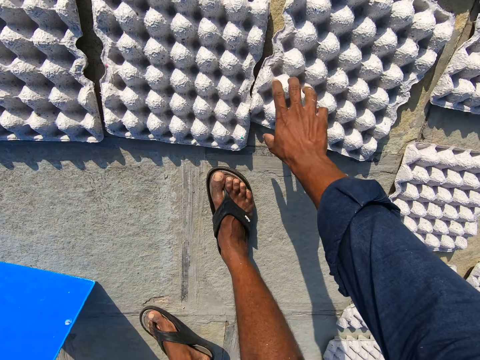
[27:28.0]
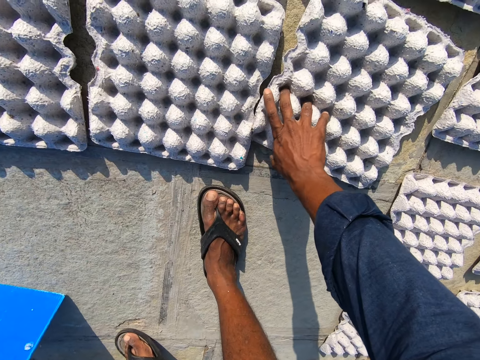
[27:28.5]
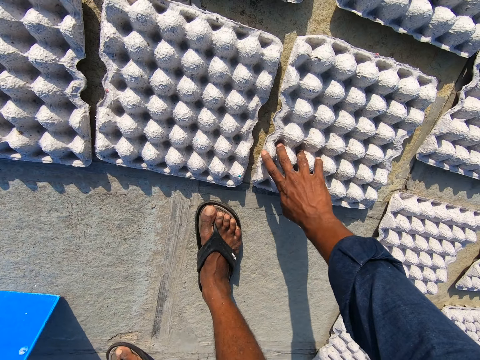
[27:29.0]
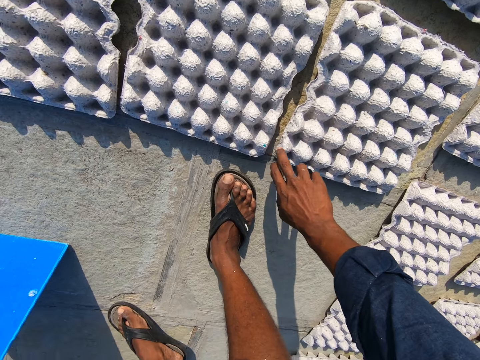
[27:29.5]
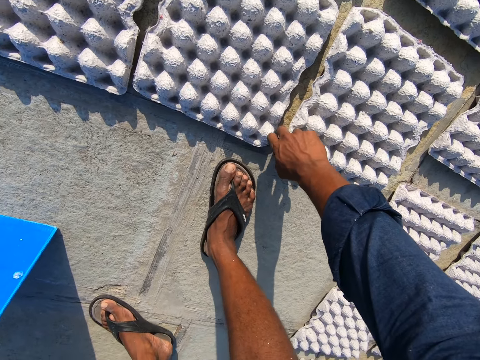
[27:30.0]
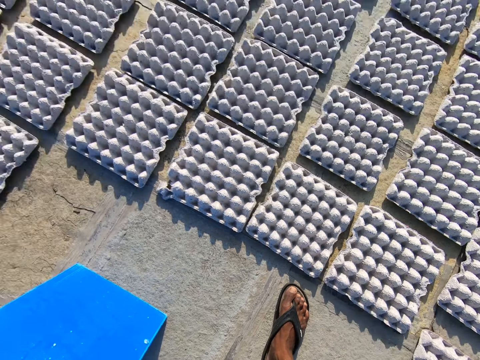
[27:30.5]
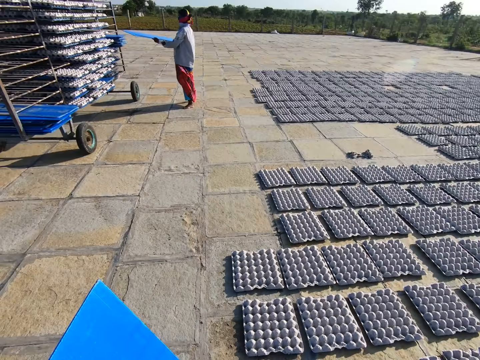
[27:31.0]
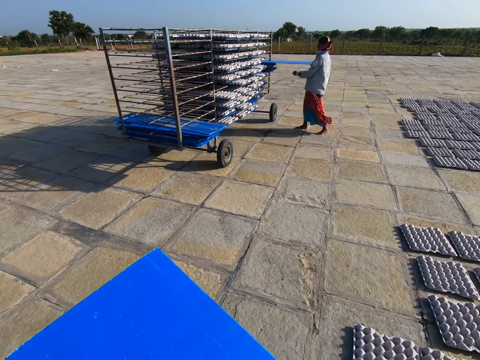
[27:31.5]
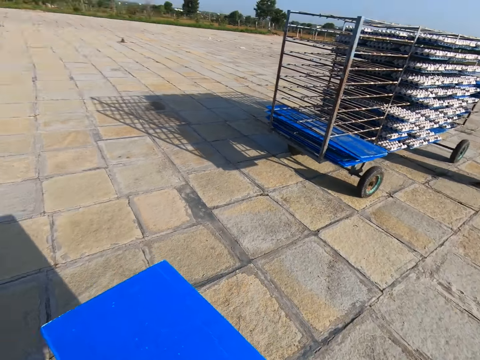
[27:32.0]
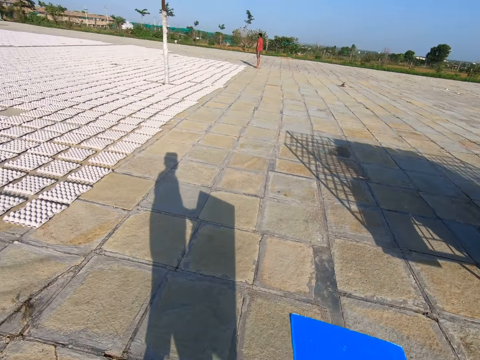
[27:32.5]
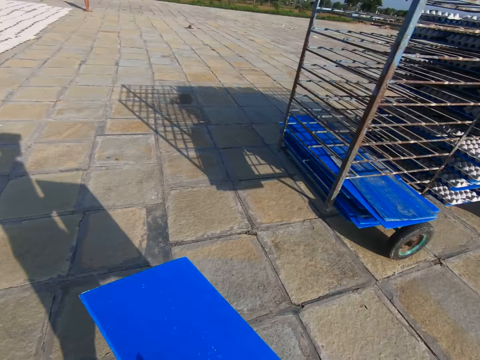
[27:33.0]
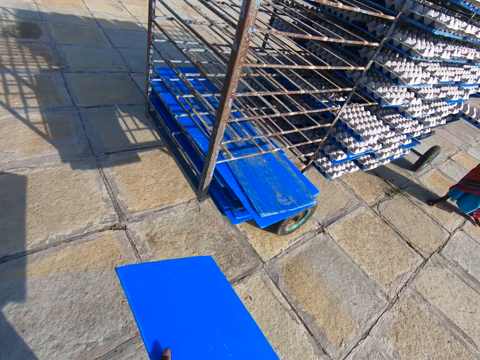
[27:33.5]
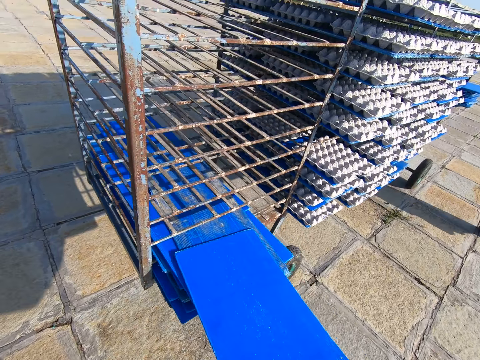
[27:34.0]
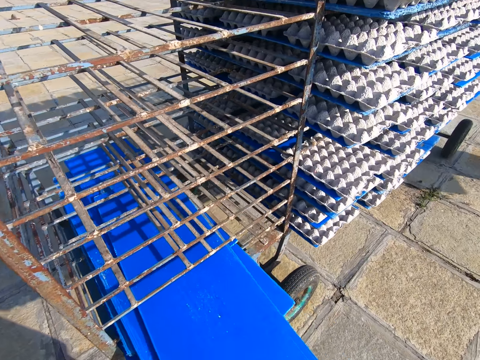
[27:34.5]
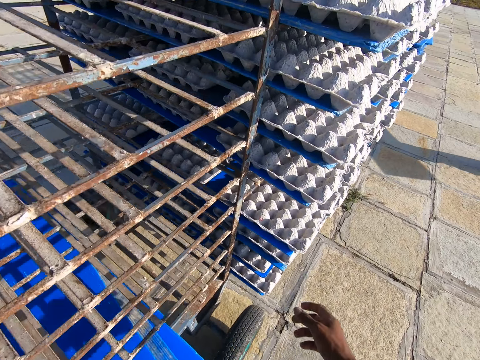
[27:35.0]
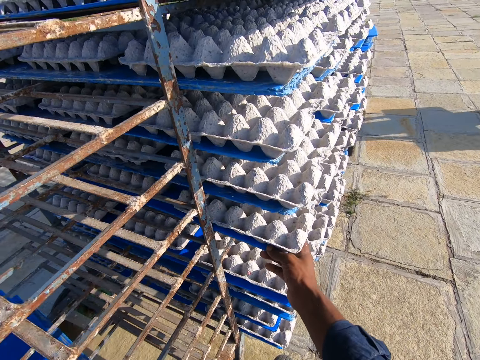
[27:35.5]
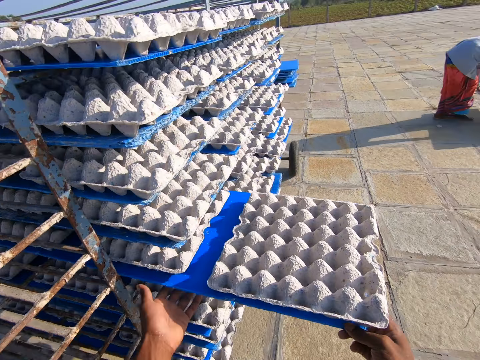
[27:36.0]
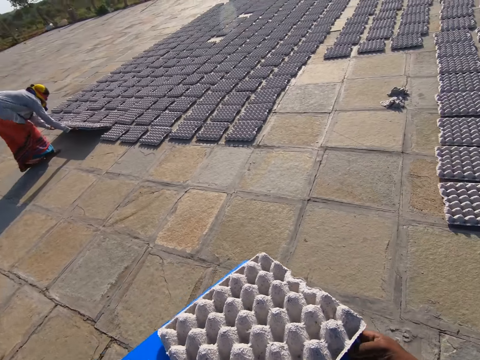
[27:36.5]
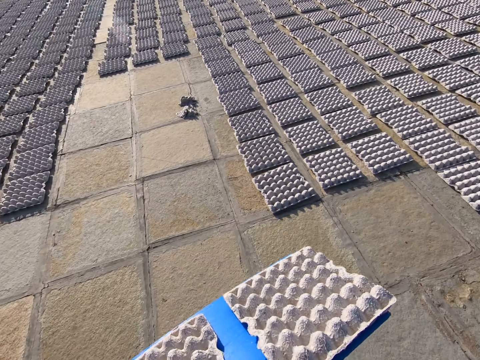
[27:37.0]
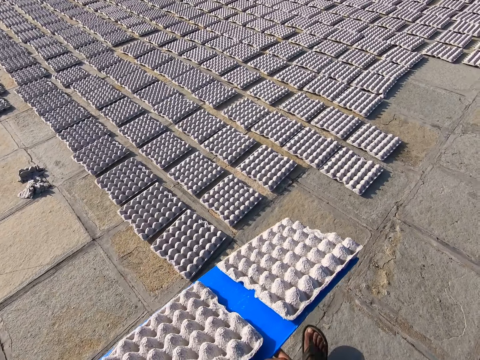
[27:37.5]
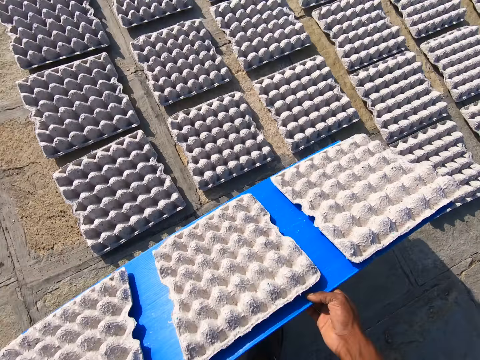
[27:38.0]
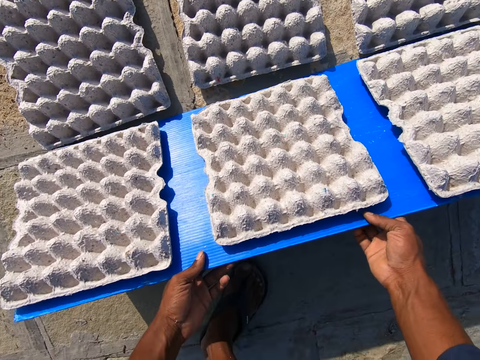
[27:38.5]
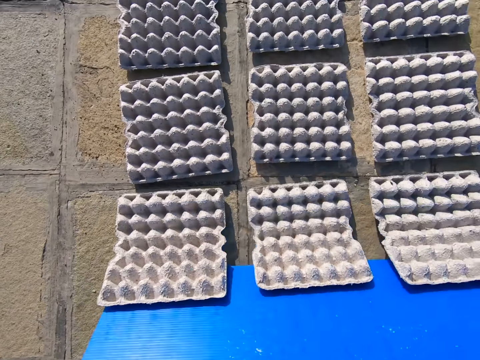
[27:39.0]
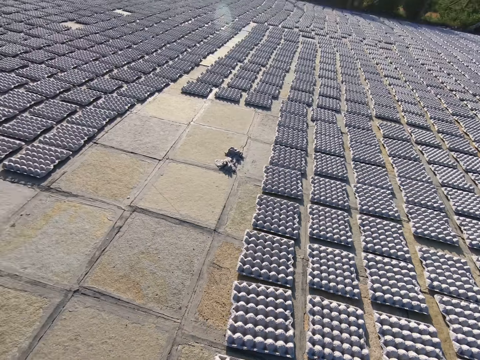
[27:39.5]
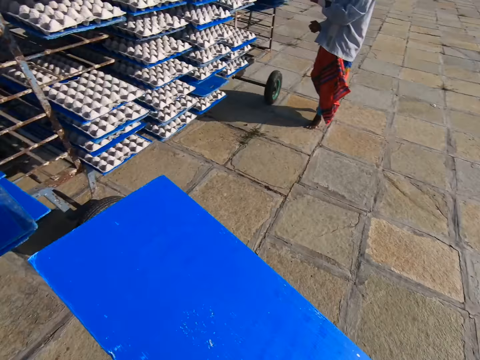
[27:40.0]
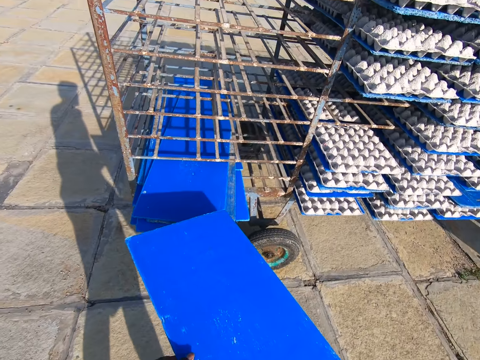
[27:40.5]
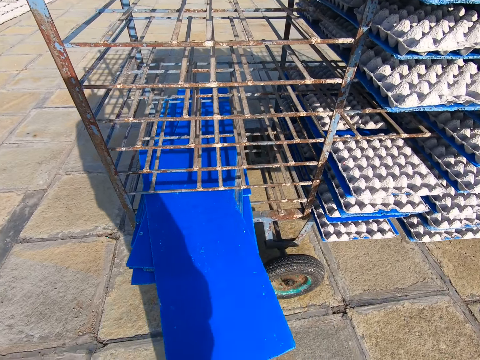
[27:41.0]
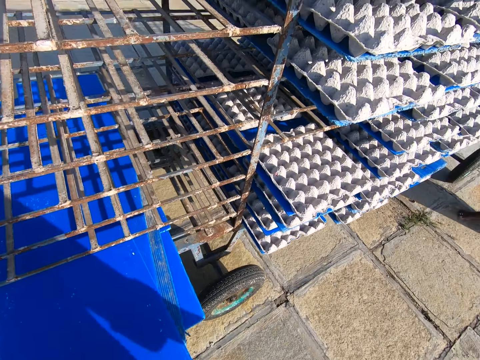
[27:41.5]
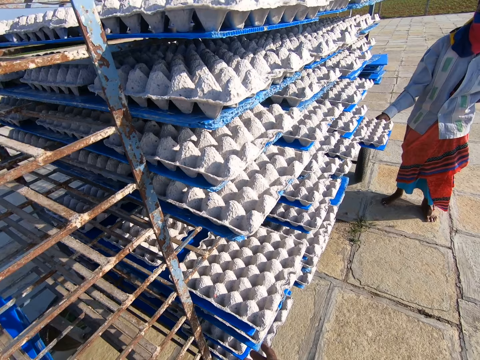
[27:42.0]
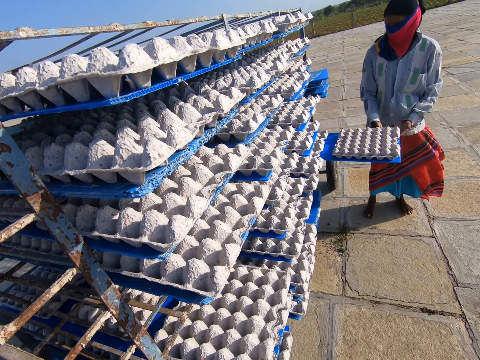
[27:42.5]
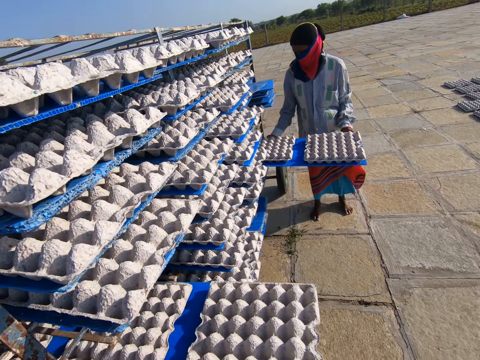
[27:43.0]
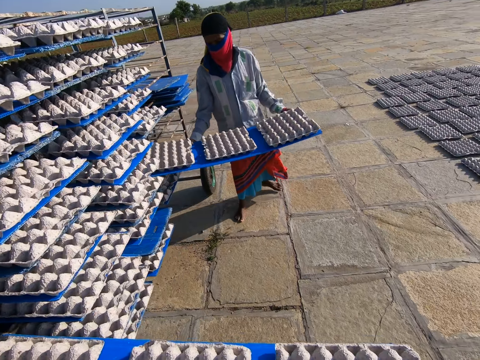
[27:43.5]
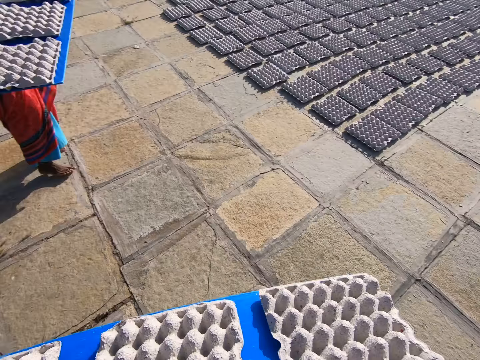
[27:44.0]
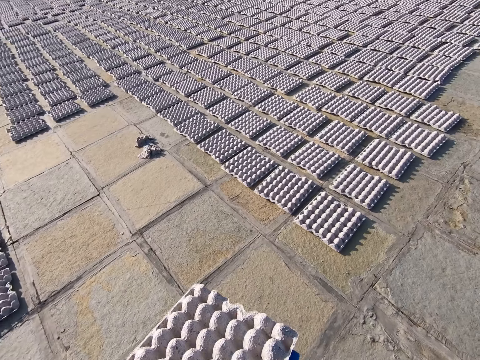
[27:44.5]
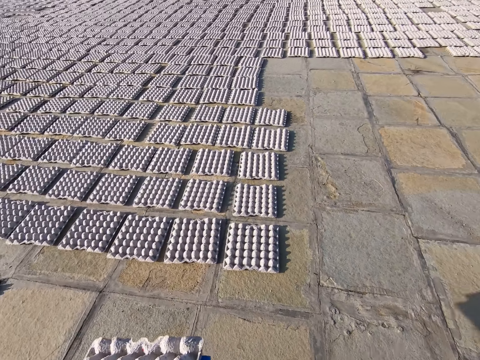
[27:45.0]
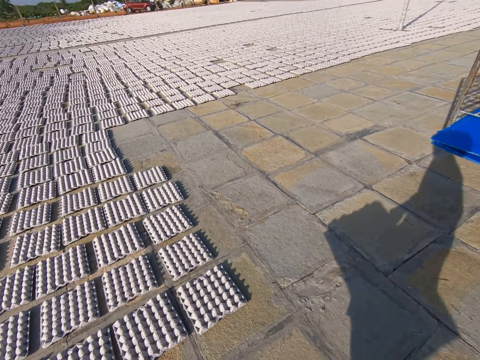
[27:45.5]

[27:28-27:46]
The camera wearer moves the egg tray on the ground with his right hand. The woman slides a plastic board on a pile of plastic boards on the rack with her hands. The camera wearer walks towards the rack. The woman pulls a plastic board of egg trays from the rack with her right hand. She walks away from the rack. The camera wearer puts the board in the rack cart. He slides the plastic board on the pile of plastic boards with his hands. He picks the board with egg trays from the rack cart. He pulls a plastic board of egg trays from the rack with his right hand. He places his left hand on the plastic board of egg trays. The woman rests the plastic board of egg trays on the ground with her hands. The camera wearer walks away from the rack. He rests the plastic board of egg trays on the ground with his hands. He drops the egg trays on the plastic board on the ground with his hands. He walks around. He slides the plastic board on the pile of plastic boards with his hands. He puts the board in the rack cart. The woman pulls a plastic board of egg trays from the rack with her right hand. She picks the board with egg trays from the rack cart. The camera wearer picks the board with egg trays from the rack cart. The woman places her left hand on the plastic board of egg trays. The camera wearer pulls a plastic board of egg trays from the rack with his right hand. The woman pulls the plastic board of egg trays from the rack with her hands. She walks away from the rack. The camera wearer walks away from the rack.

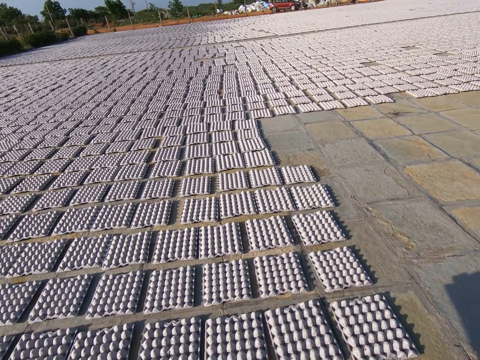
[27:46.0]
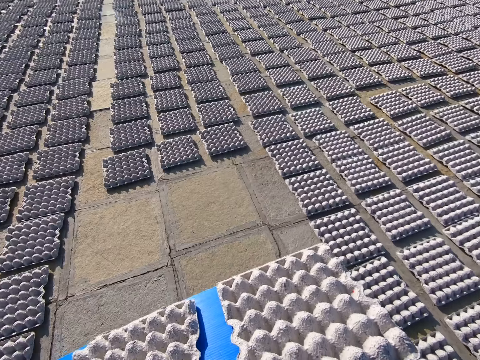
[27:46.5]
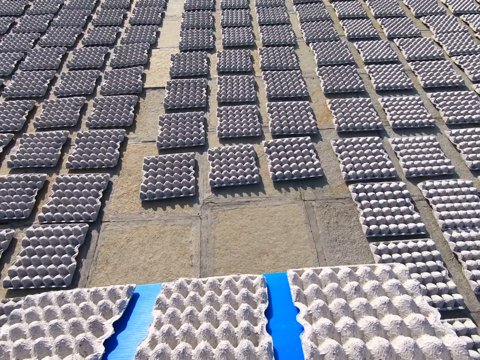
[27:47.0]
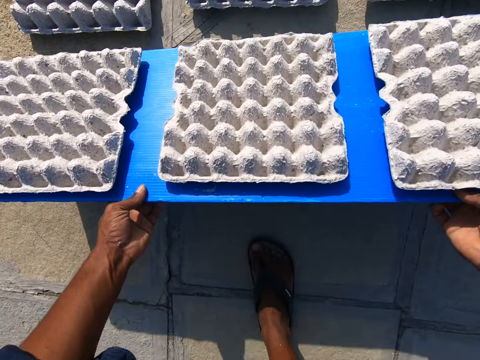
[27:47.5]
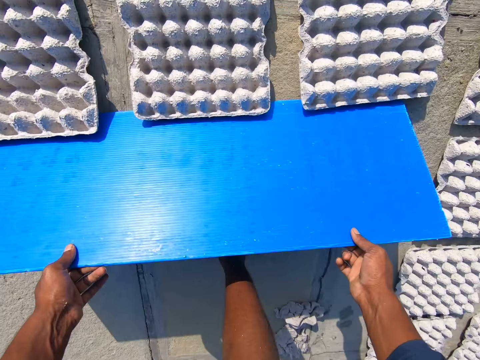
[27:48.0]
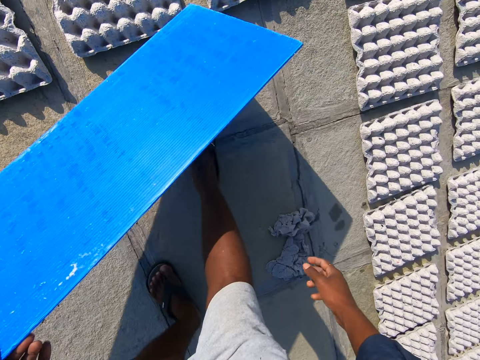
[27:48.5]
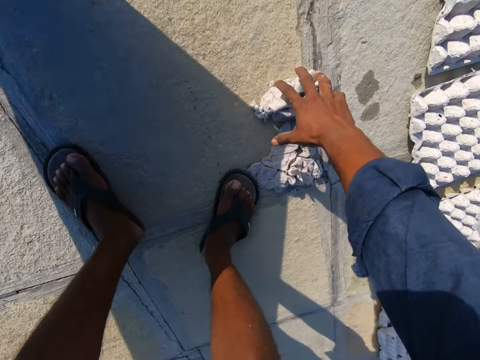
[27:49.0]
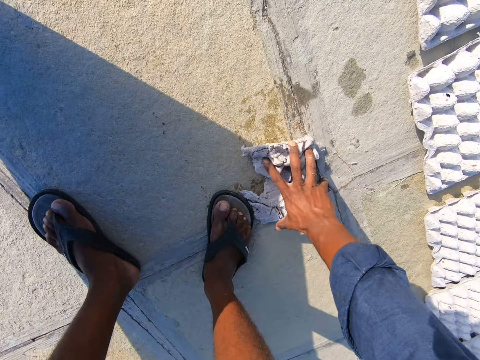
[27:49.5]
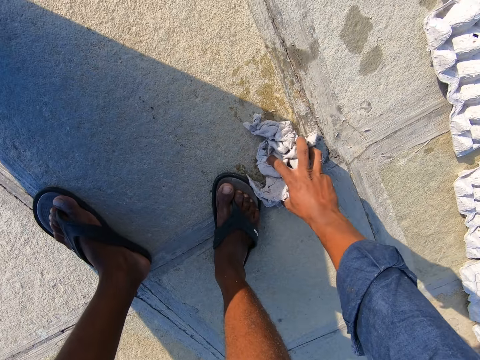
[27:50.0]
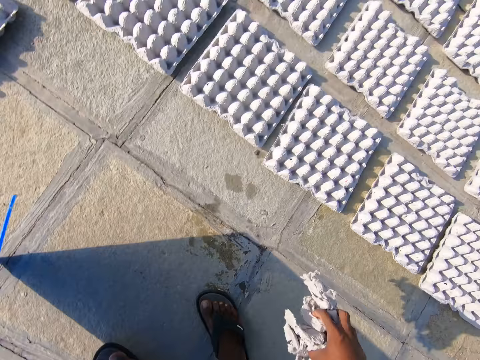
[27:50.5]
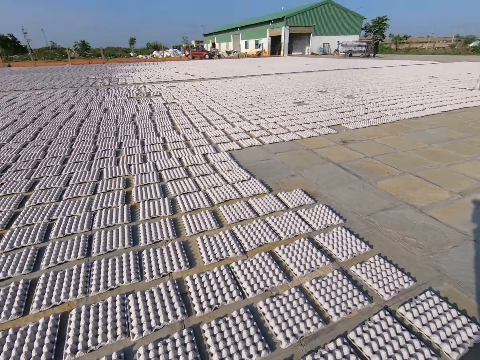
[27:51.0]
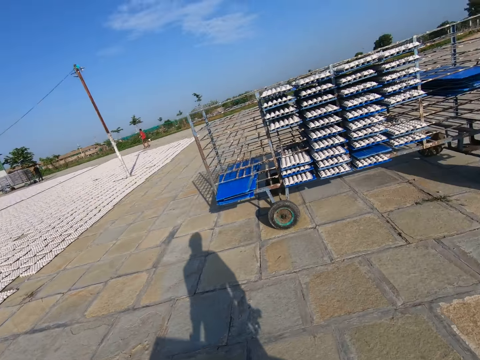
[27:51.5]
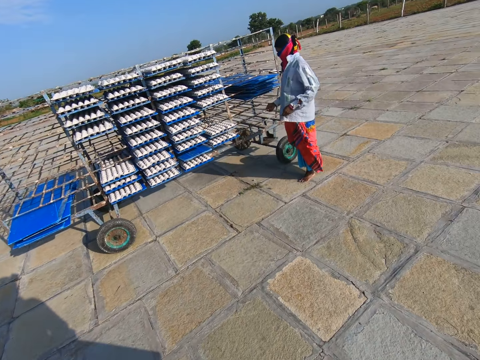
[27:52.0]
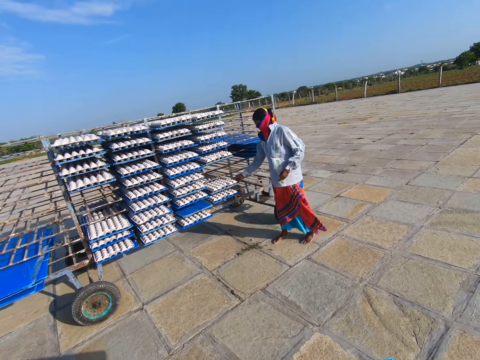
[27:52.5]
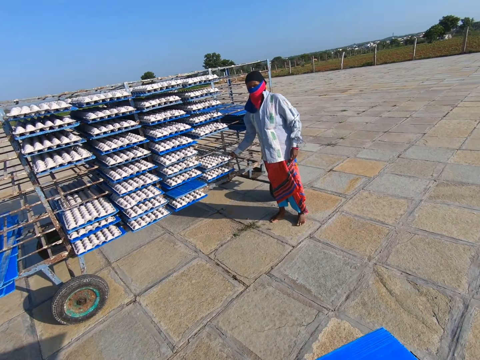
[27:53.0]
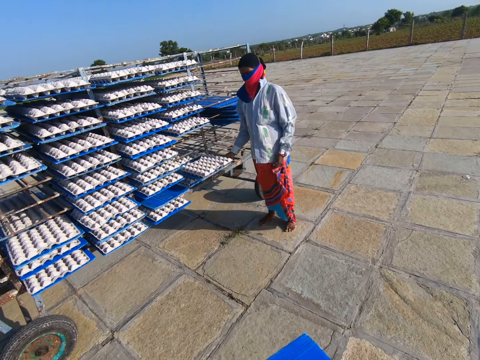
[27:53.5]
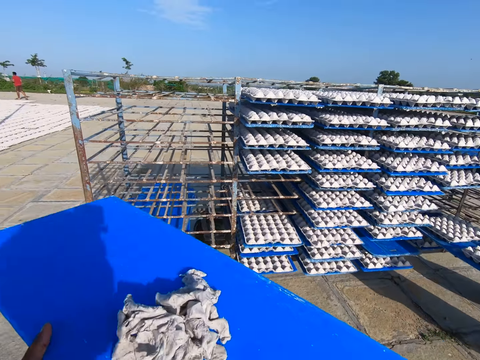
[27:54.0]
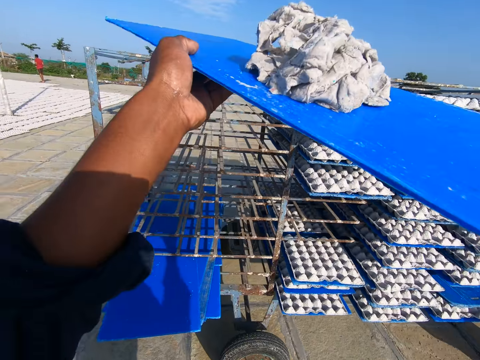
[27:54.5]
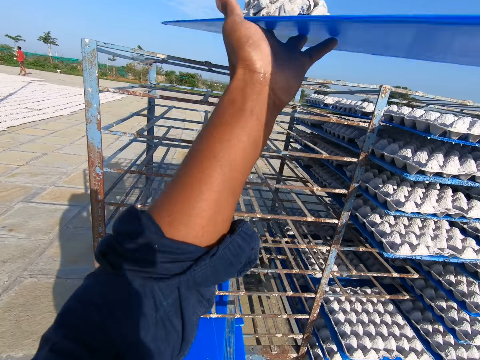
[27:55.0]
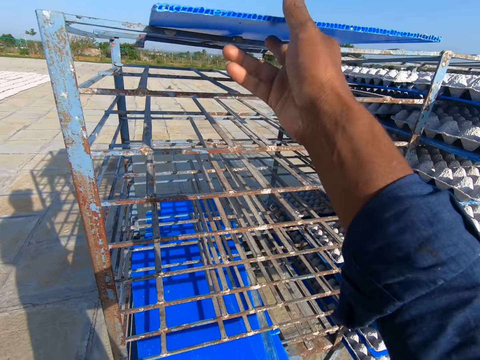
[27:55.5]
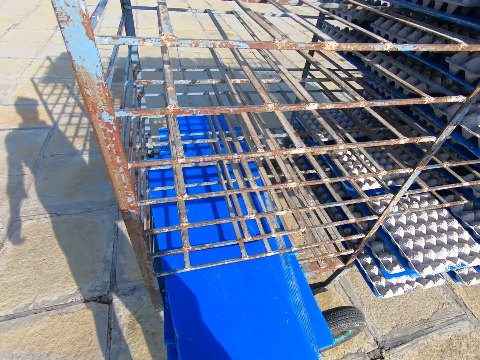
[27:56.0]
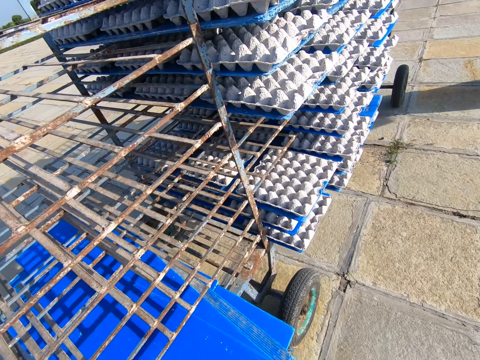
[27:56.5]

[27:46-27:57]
The camera wearer rests the plastic board of egg trays on the ground with his hands. He drops the egg trays on the plastic board on the ground with his hands. He picks the crumbled egg crate from the ground with his right hand. He walks towards the rack. He interacts with the woman. The woman pulls a plastic board of egg trays from the rack with her right hand. The camera wearer removes his left hand from the plastic board. He slides the plastic board on the rack with his right hand.
